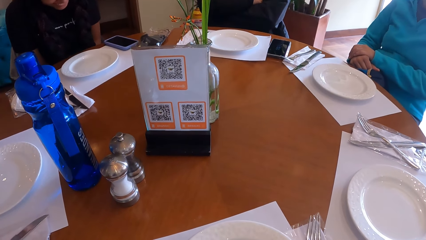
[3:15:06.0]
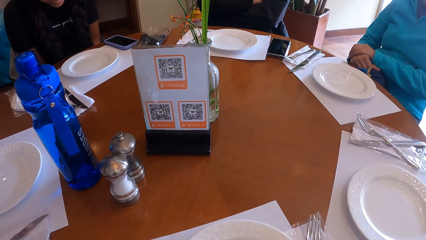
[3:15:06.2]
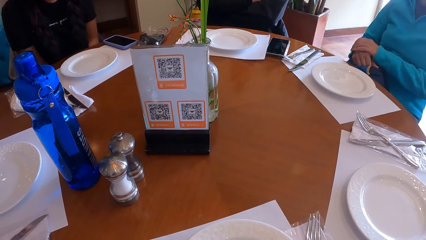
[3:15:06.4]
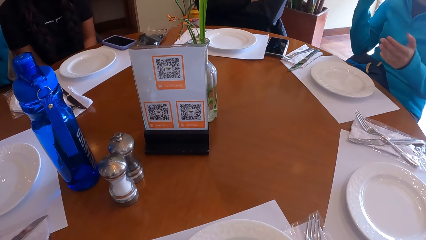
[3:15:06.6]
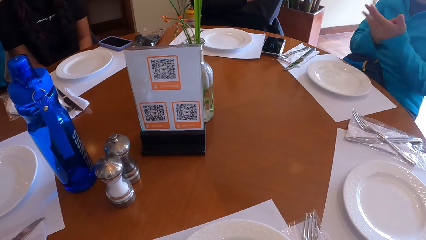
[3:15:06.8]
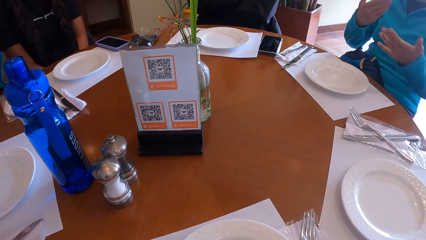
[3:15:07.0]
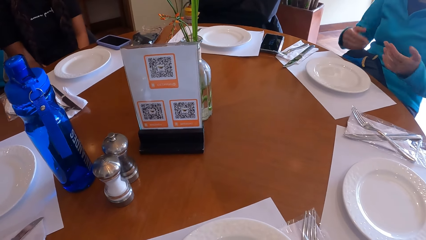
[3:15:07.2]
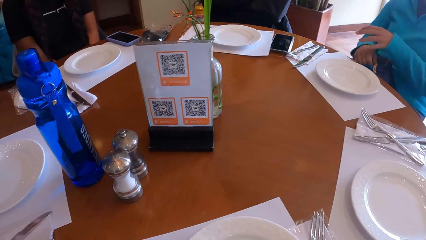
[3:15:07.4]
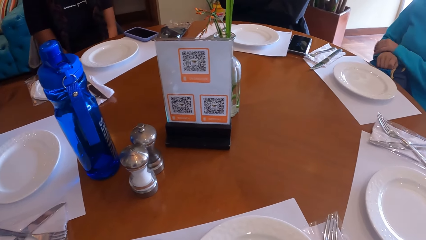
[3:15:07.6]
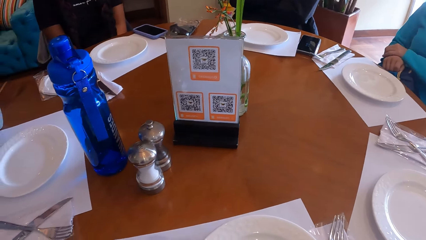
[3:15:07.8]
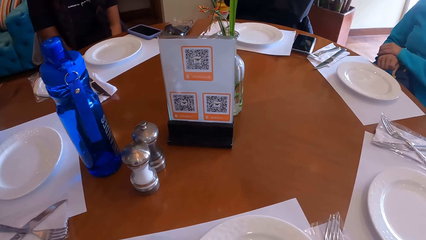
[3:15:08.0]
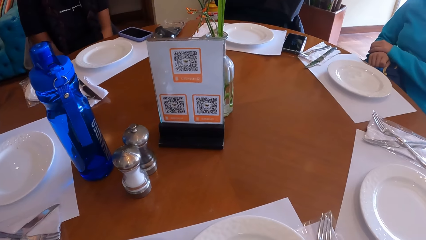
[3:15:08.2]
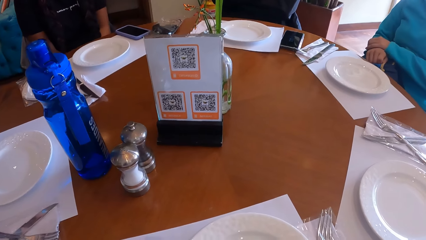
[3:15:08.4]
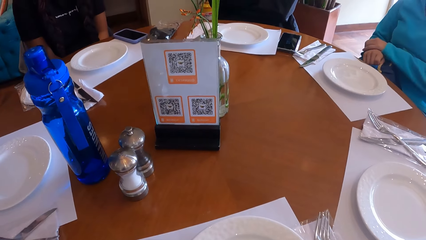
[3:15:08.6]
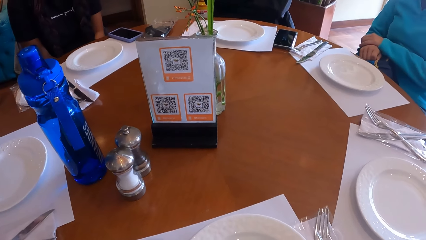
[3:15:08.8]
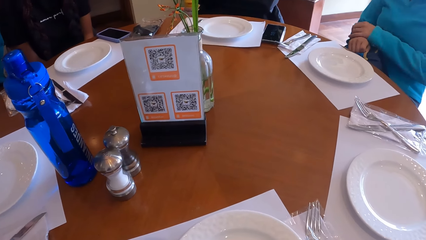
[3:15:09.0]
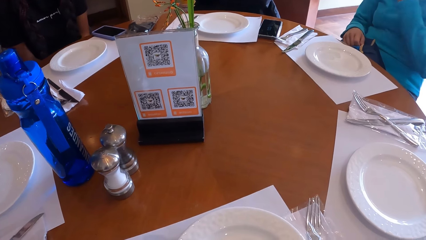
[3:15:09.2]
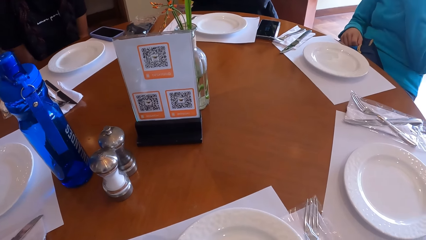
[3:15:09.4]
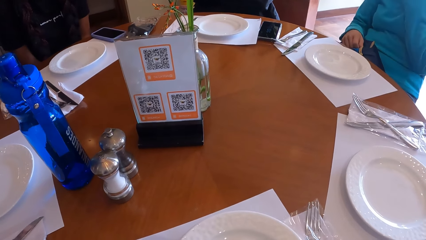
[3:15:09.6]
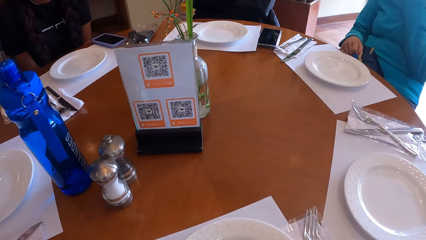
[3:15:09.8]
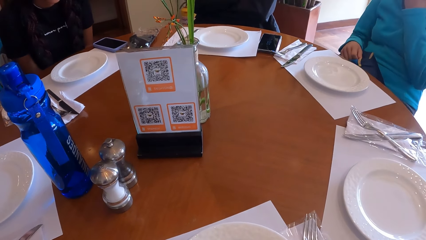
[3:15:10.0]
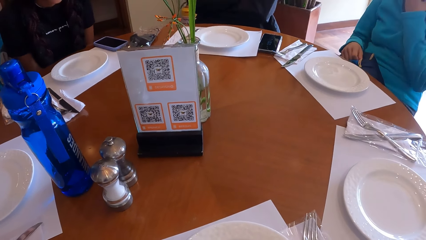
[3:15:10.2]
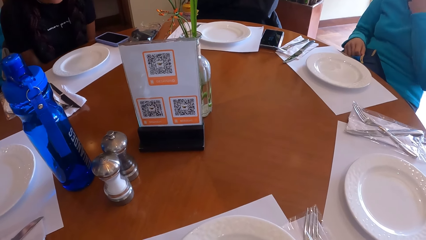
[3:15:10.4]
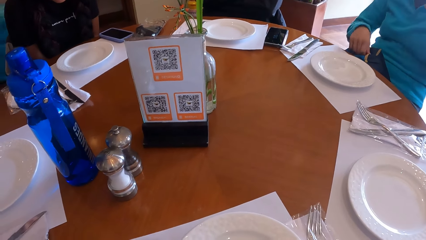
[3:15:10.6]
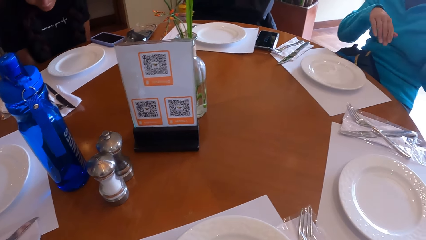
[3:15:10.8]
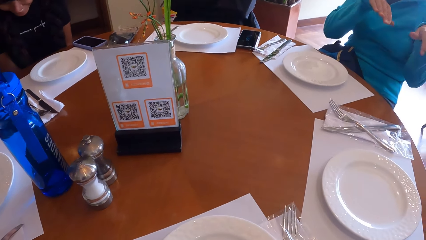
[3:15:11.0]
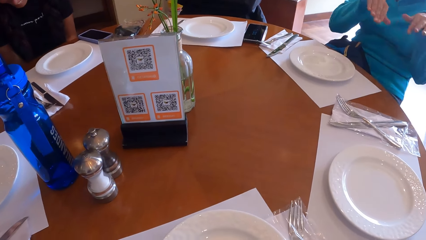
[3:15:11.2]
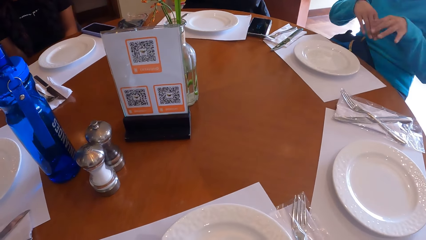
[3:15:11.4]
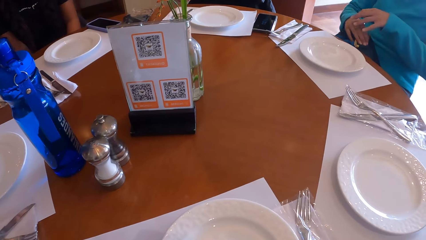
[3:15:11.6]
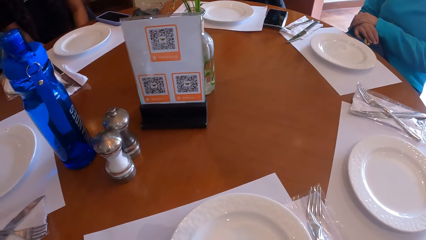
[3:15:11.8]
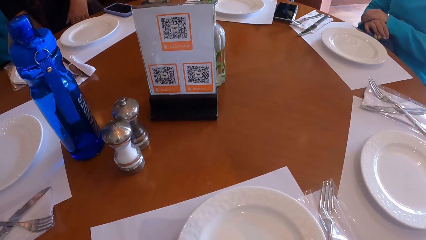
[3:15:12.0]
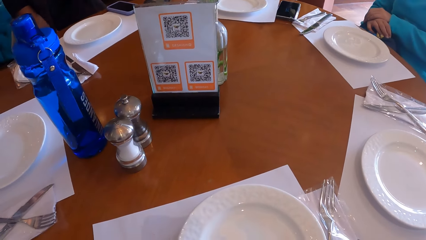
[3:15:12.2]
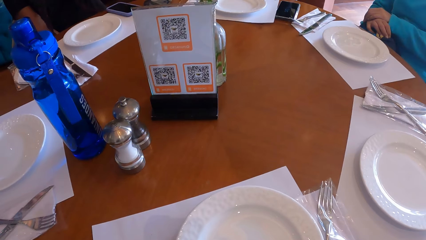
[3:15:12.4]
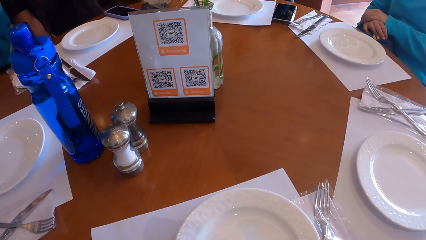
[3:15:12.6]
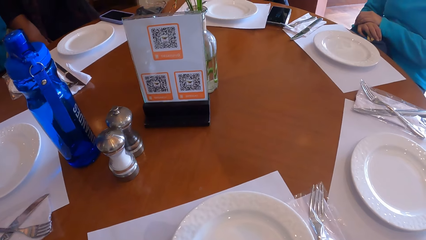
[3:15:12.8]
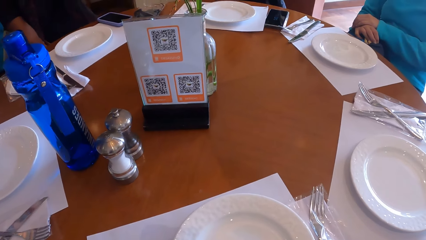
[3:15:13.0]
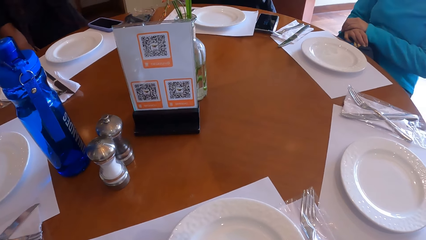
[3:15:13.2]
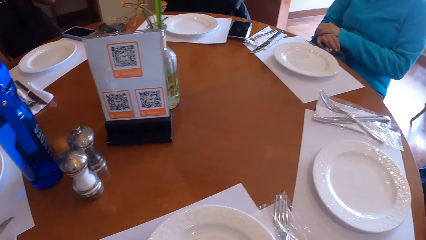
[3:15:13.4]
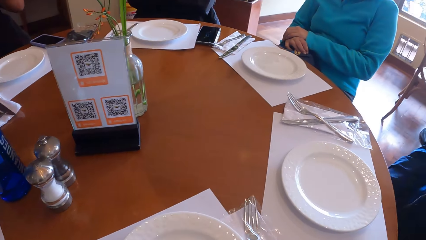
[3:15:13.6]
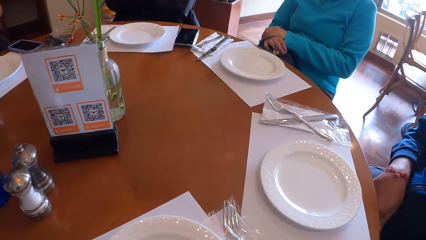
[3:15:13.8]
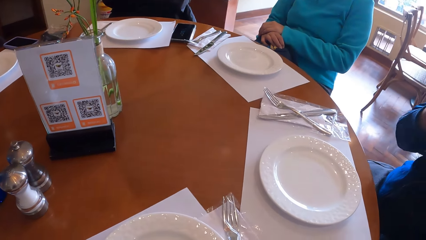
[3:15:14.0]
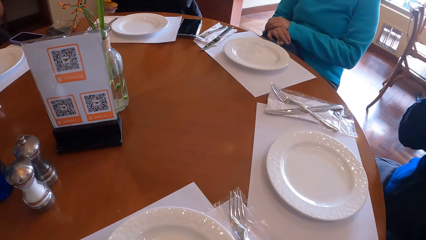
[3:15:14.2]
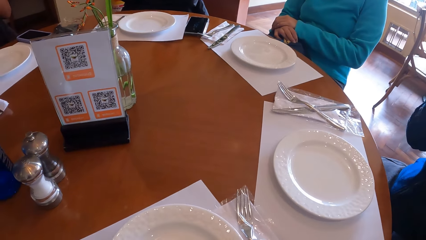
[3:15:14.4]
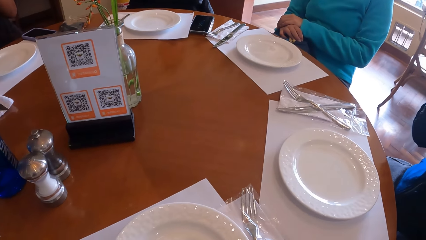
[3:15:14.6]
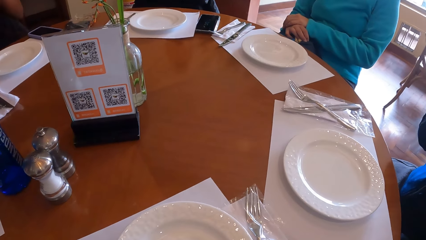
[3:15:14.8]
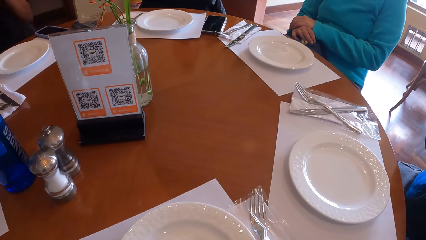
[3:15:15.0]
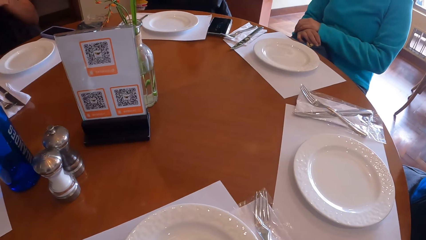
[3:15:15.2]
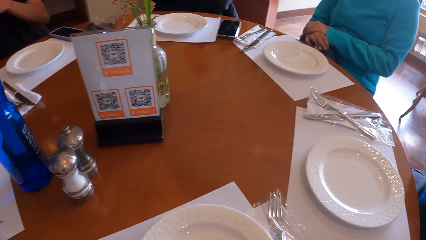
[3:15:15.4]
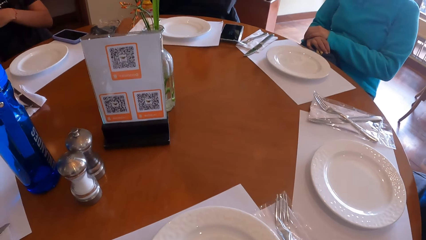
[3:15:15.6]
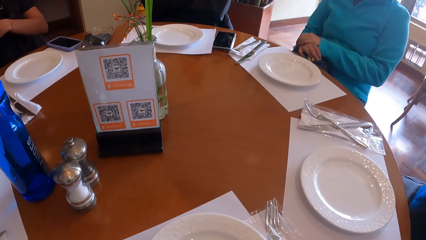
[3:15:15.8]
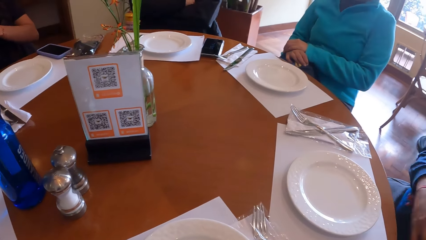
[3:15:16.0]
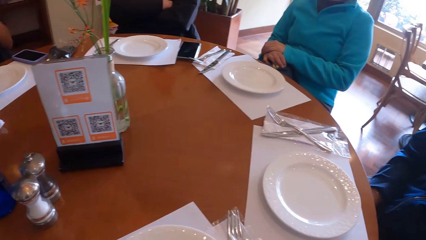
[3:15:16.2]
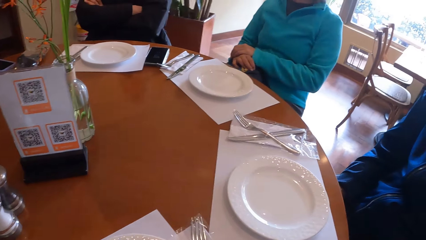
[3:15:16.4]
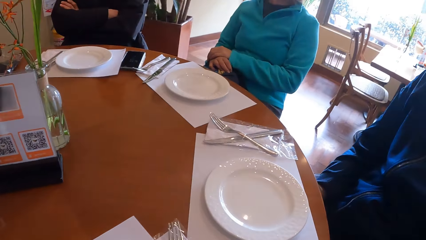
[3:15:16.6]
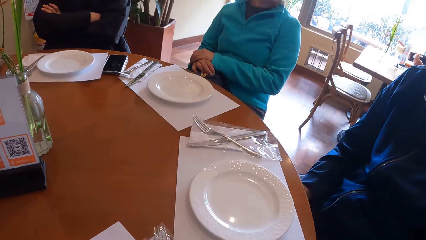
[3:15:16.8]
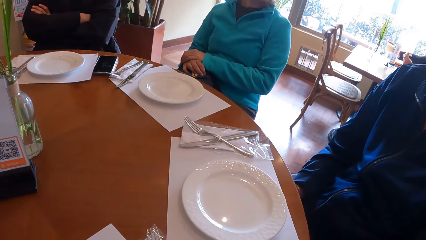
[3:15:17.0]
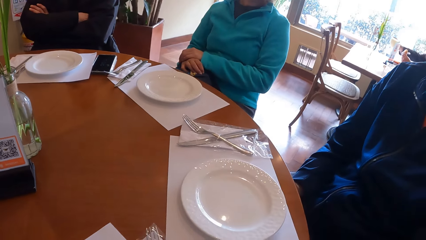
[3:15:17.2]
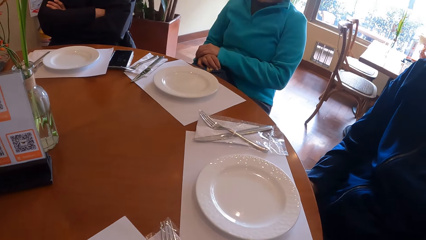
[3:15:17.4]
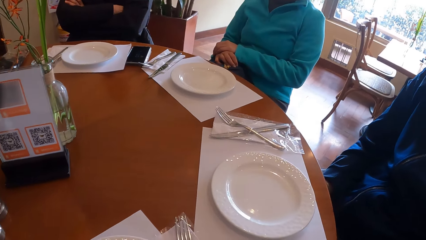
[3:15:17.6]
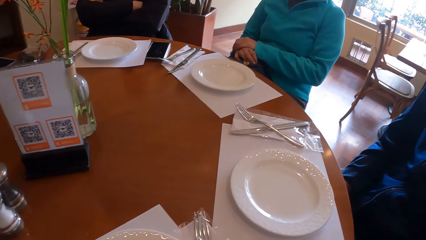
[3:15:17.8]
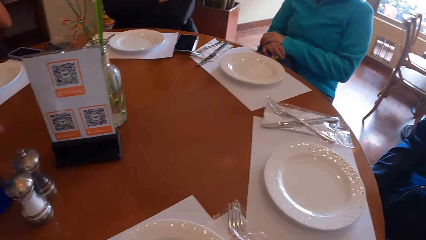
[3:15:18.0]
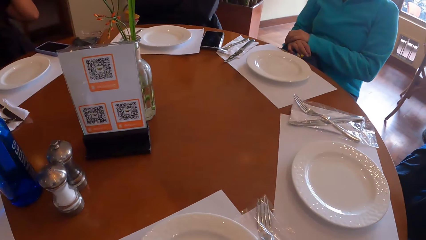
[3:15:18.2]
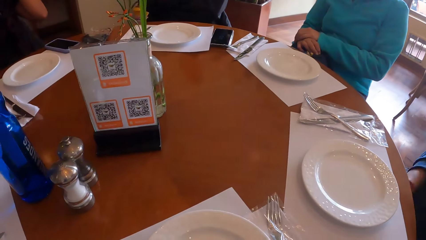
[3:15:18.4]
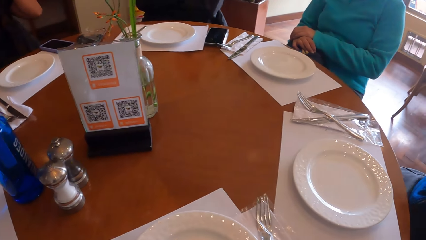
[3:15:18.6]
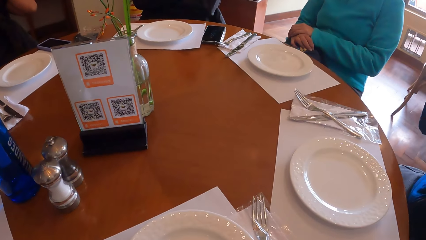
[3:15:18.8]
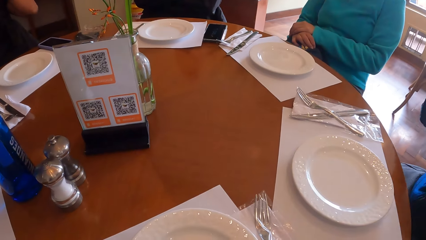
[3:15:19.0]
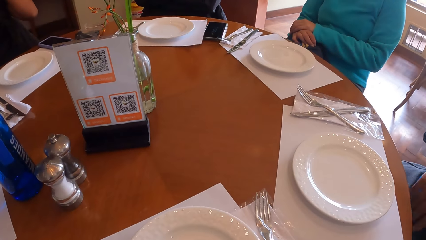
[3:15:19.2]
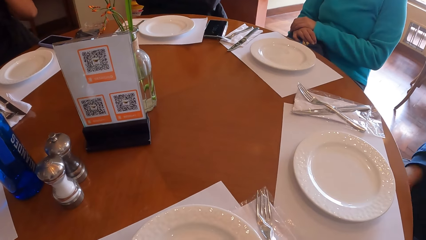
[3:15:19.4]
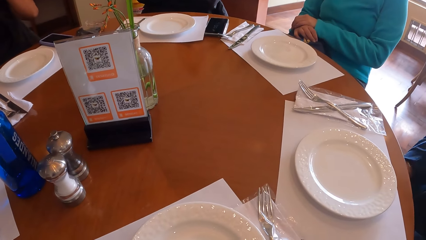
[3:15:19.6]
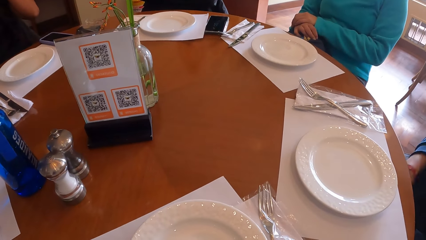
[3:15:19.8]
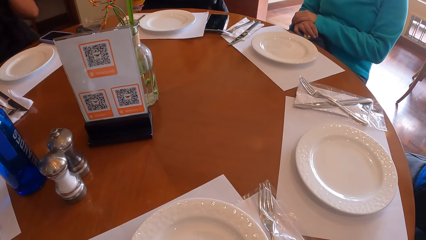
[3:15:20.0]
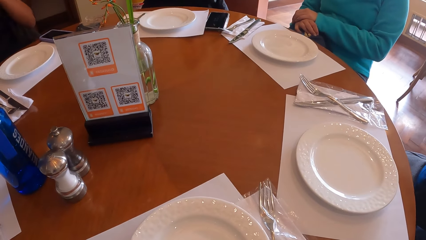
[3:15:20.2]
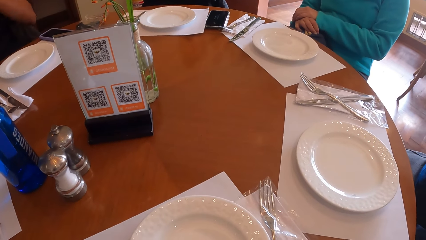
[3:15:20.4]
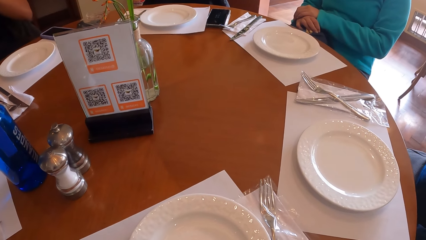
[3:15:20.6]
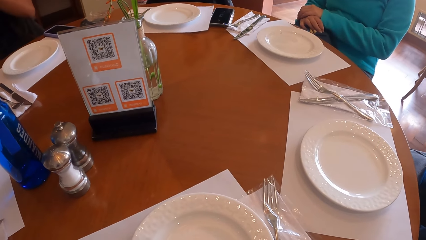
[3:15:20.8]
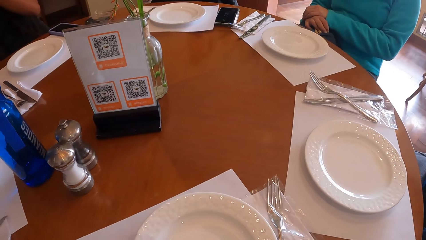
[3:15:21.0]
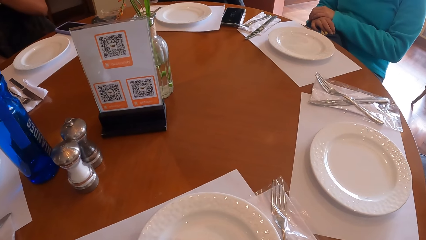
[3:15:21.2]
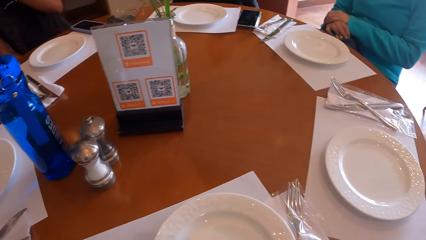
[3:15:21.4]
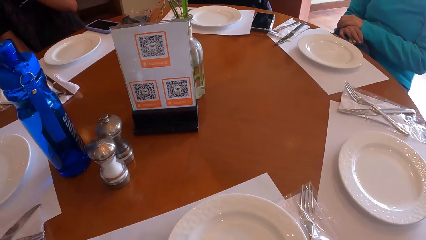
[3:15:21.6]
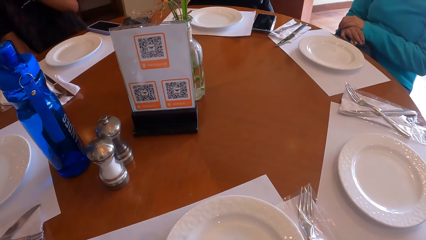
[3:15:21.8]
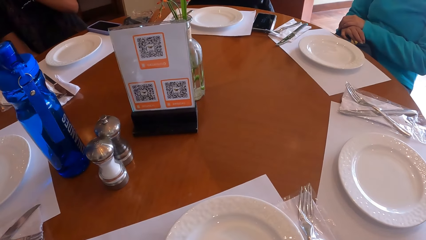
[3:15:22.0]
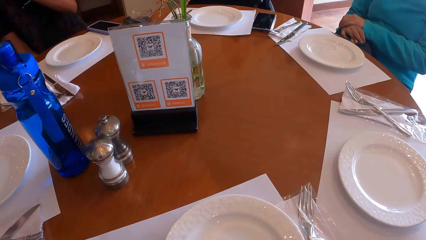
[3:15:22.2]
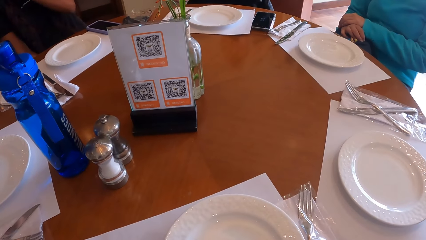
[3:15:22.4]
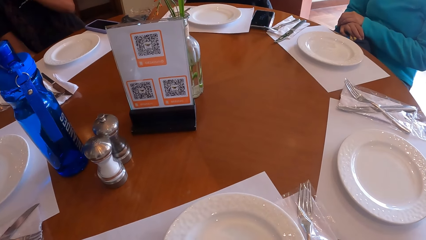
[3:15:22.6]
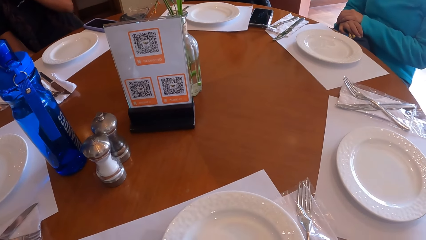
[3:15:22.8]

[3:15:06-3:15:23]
A woman gestures at the camera wearer. The camera wearer stares at the table. The woman gestures at the camera wearer and places her hands on the bag. The camera wearer looks around the table.
